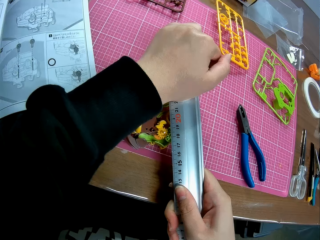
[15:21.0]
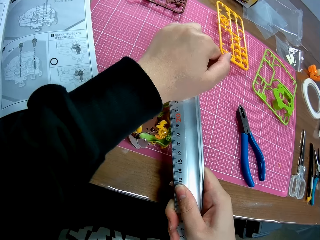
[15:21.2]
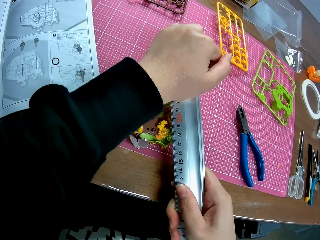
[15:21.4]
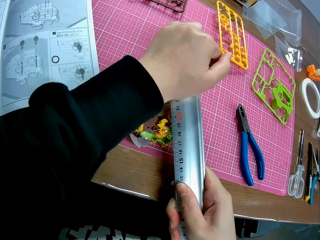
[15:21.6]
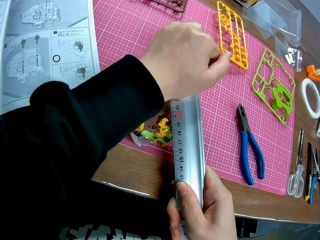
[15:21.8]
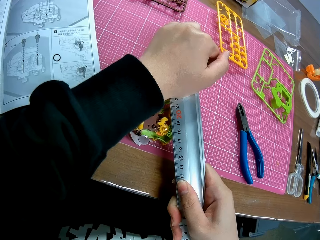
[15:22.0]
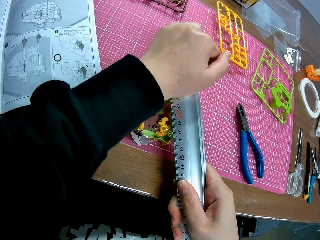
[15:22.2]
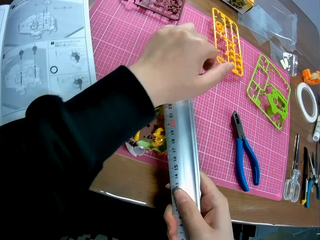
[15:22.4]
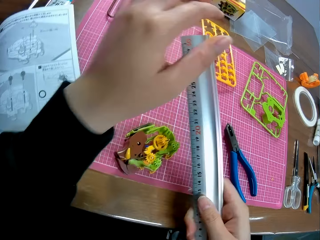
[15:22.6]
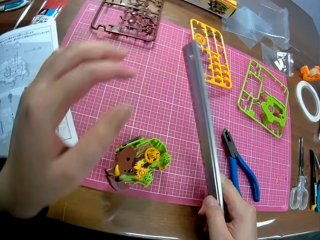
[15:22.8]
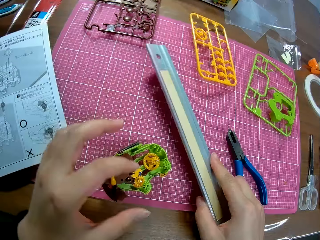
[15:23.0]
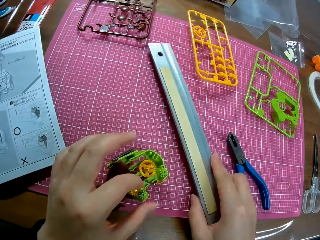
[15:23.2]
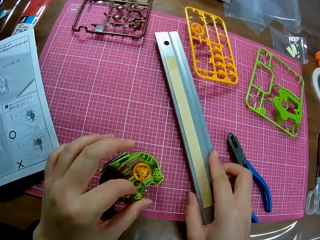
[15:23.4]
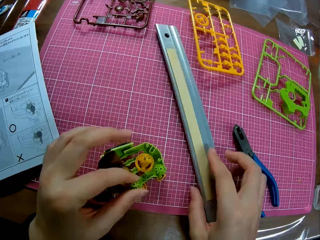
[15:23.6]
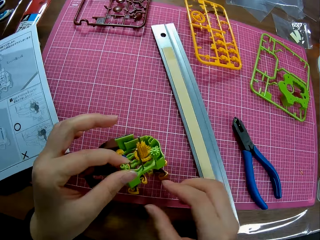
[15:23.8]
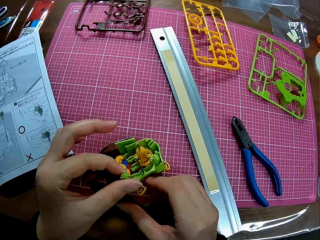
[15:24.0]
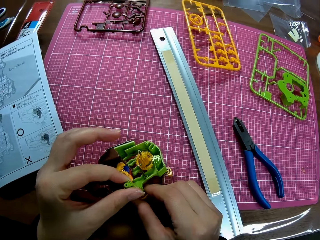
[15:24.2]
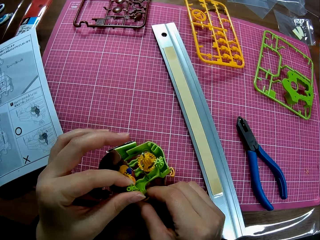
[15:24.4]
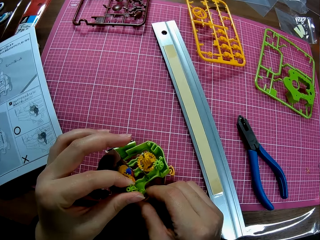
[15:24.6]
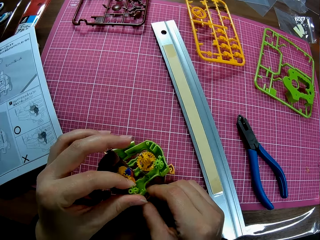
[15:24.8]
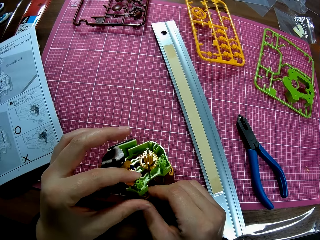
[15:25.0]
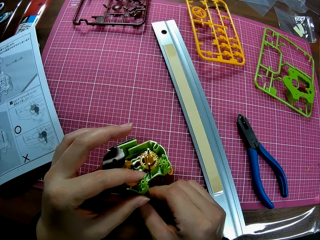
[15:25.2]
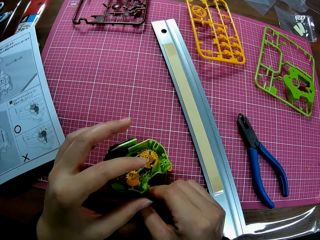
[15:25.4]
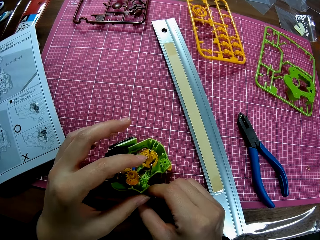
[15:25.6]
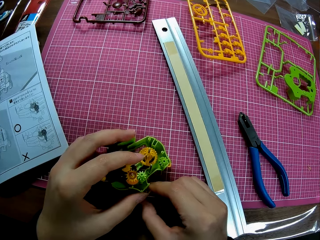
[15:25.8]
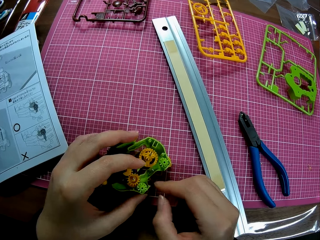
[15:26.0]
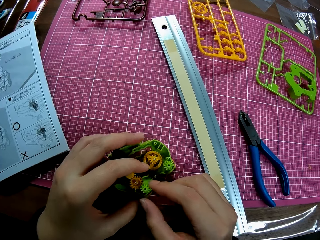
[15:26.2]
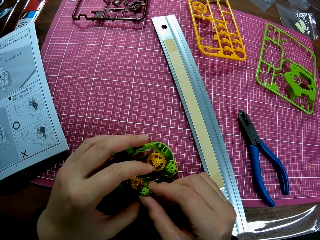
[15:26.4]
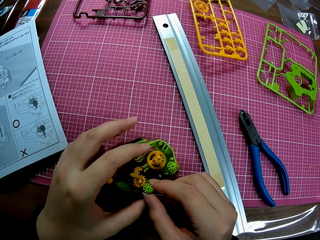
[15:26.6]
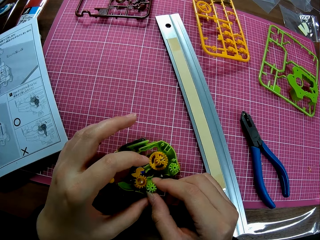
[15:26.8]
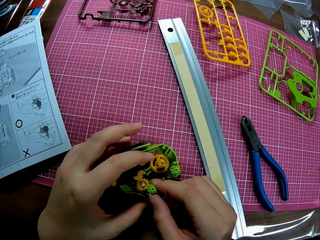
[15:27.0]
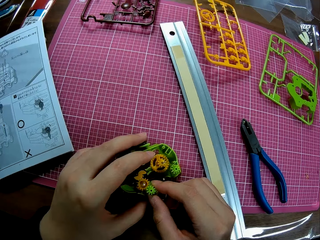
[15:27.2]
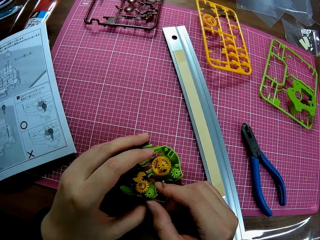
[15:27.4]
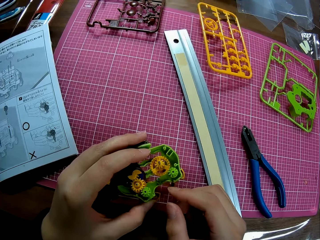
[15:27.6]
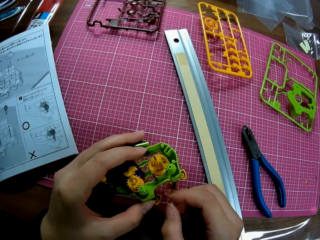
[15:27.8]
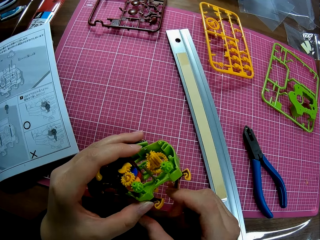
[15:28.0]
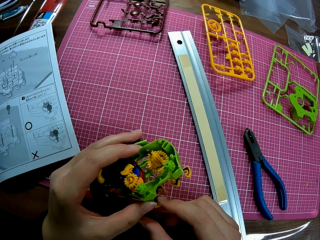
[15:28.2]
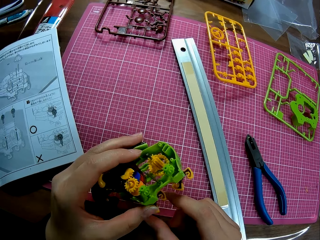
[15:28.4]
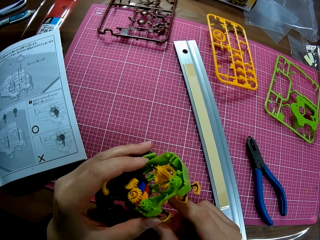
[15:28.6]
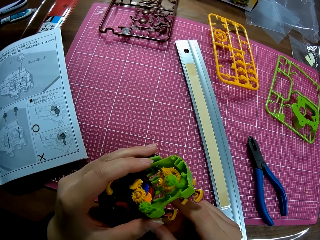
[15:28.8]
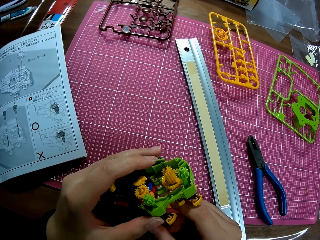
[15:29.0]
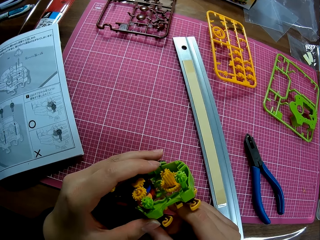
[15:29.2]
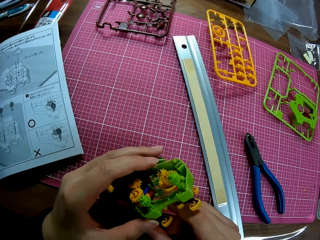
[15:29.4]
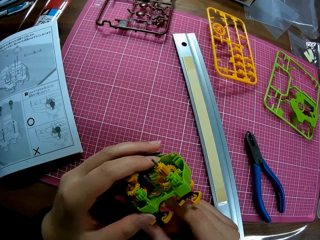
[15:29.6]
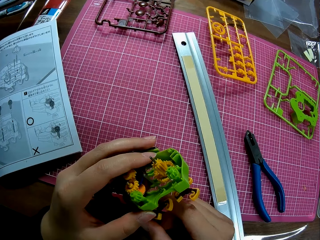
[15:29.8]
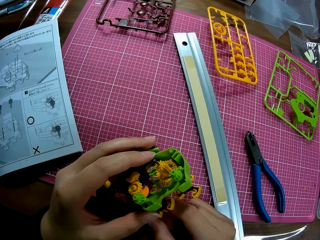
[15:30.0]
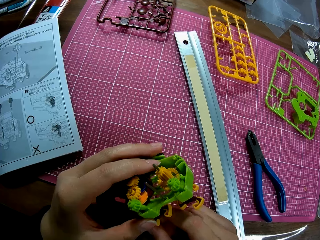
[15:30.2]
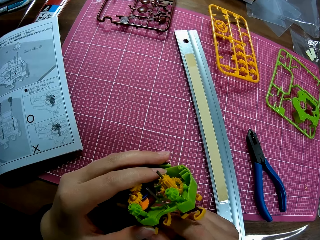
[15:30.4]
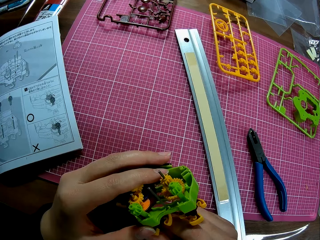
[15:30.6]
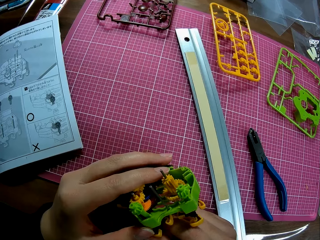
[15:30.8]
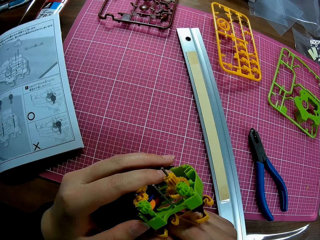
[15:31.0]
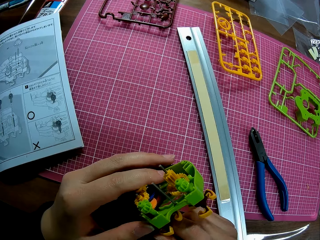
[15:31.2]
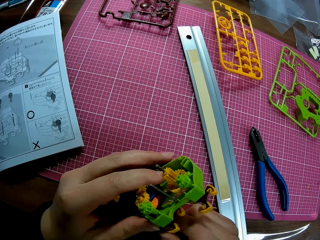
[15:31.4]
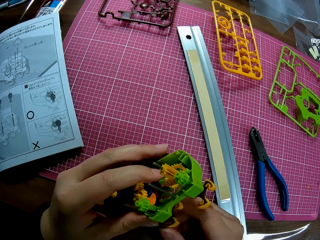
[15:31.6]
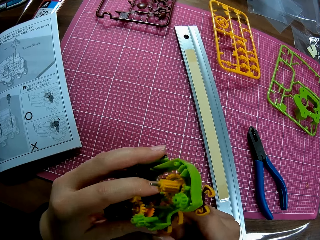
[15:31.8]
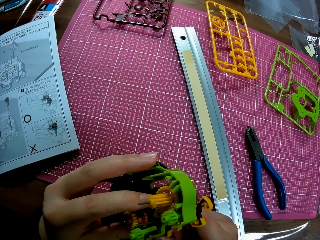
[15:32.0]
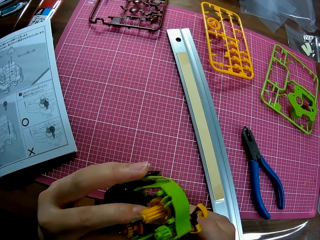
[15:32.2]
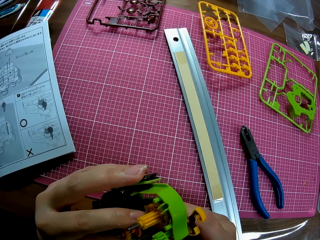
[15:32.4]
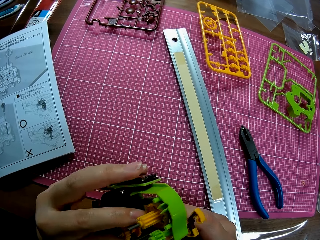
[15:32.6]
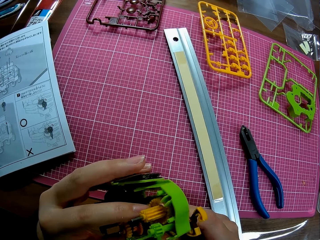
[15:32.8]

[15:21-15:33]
The camera wearer puts the ruler on the cutting mat. They rotate a modeling piece. They couple the toy engine.

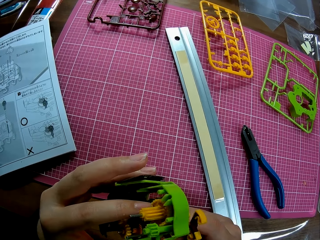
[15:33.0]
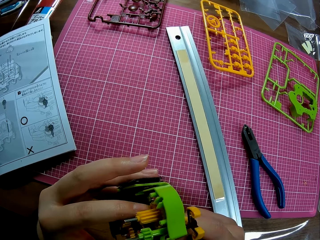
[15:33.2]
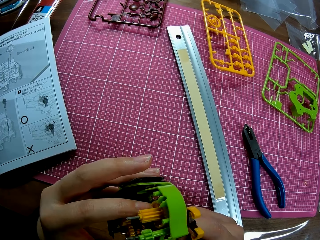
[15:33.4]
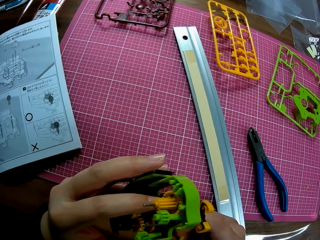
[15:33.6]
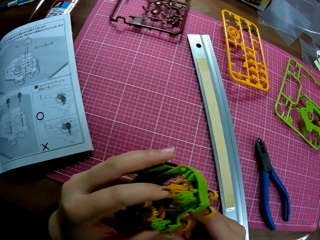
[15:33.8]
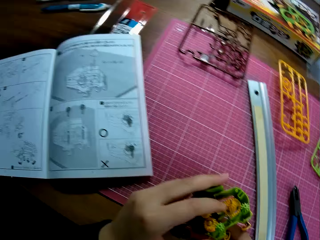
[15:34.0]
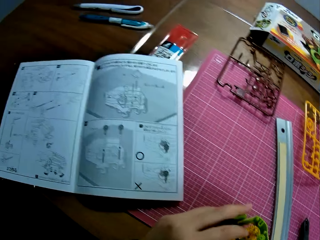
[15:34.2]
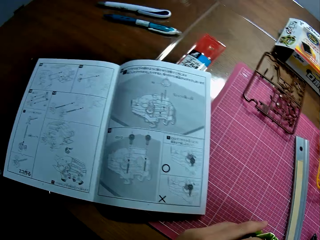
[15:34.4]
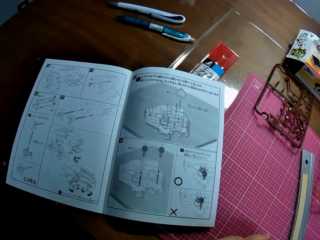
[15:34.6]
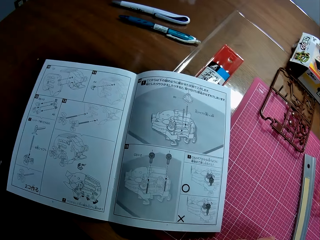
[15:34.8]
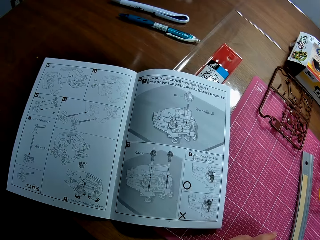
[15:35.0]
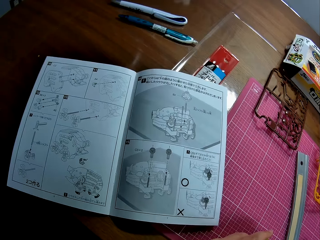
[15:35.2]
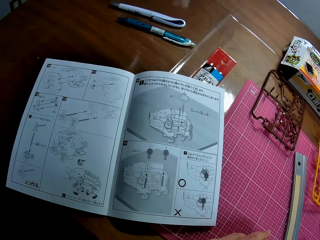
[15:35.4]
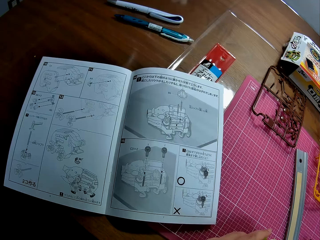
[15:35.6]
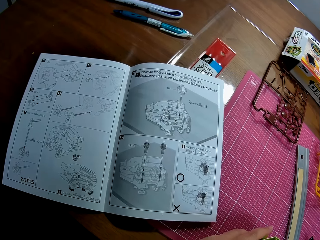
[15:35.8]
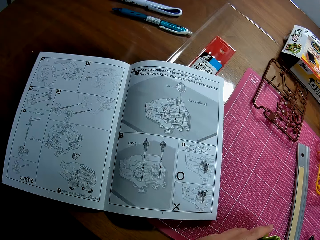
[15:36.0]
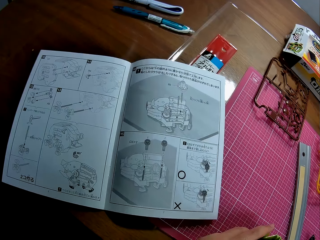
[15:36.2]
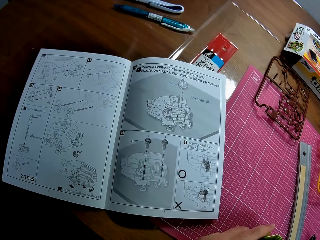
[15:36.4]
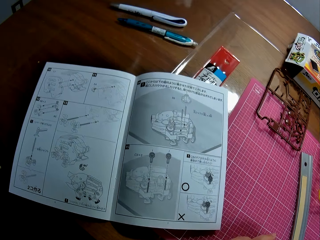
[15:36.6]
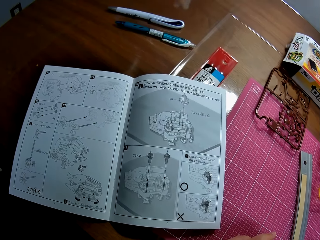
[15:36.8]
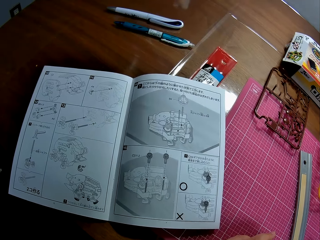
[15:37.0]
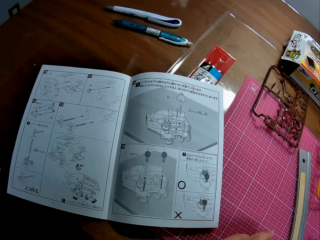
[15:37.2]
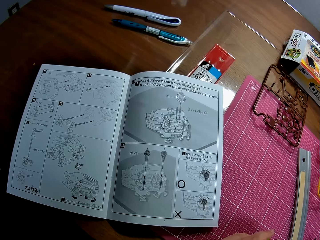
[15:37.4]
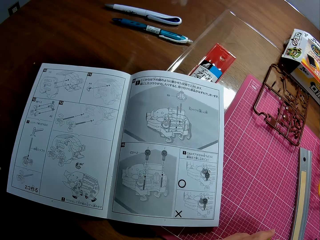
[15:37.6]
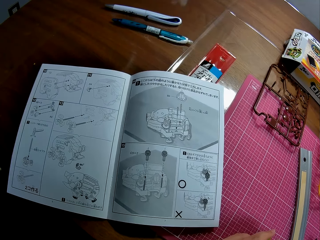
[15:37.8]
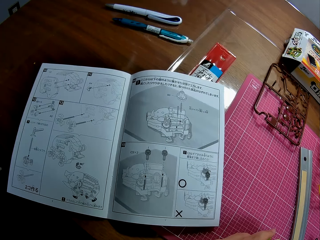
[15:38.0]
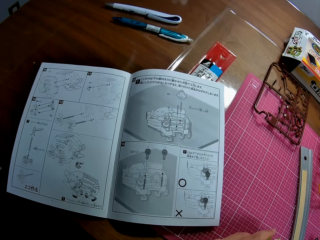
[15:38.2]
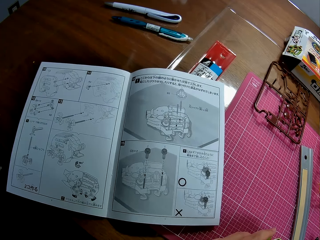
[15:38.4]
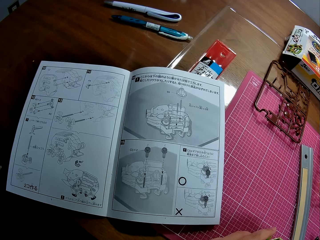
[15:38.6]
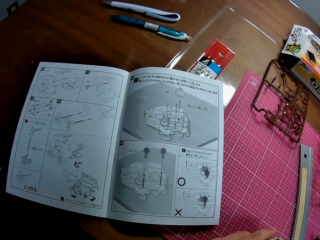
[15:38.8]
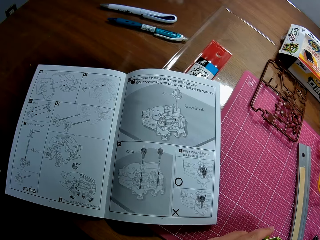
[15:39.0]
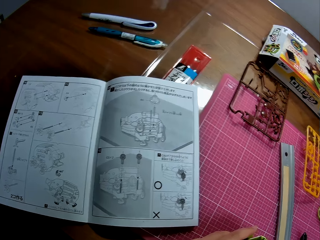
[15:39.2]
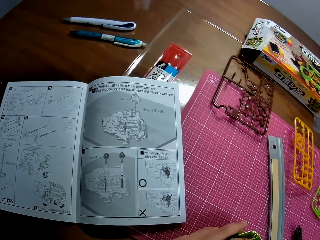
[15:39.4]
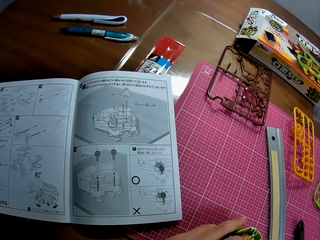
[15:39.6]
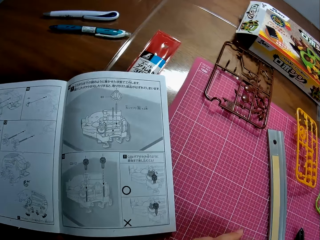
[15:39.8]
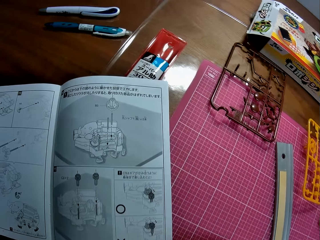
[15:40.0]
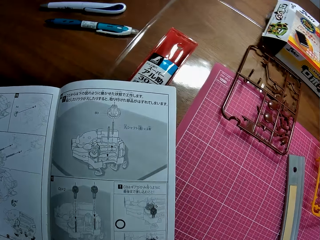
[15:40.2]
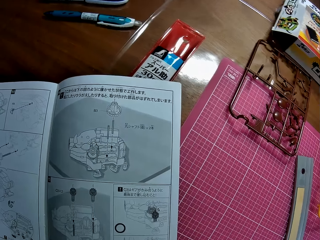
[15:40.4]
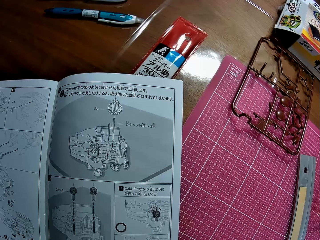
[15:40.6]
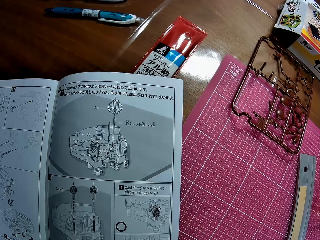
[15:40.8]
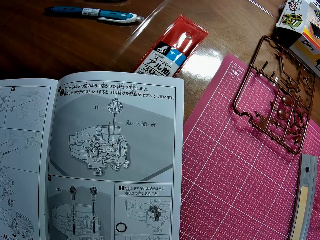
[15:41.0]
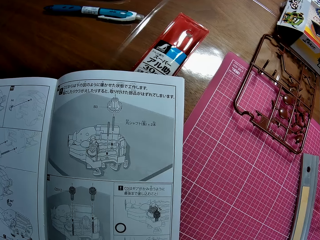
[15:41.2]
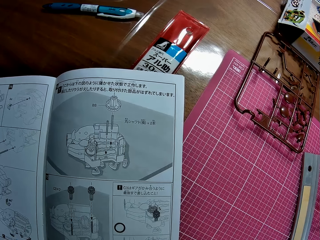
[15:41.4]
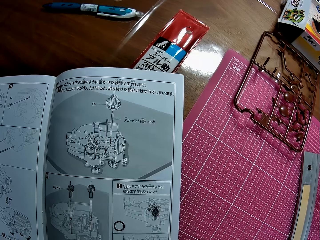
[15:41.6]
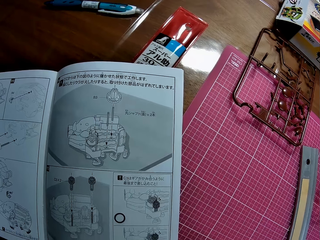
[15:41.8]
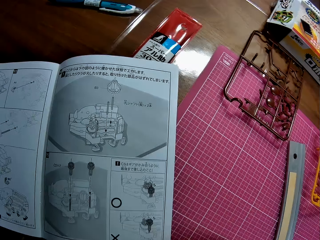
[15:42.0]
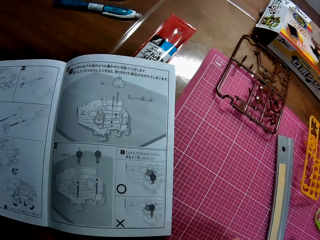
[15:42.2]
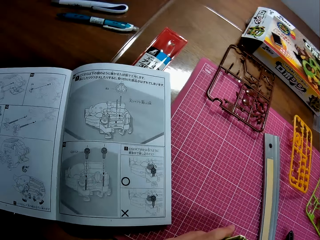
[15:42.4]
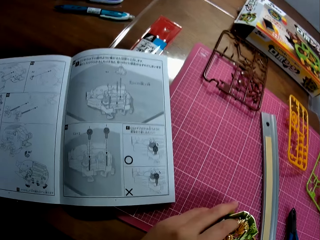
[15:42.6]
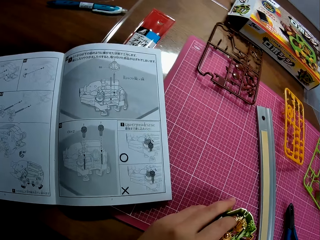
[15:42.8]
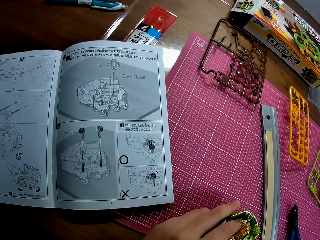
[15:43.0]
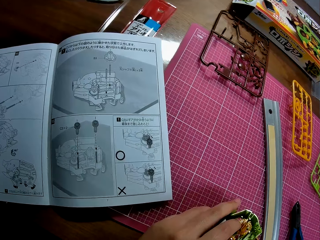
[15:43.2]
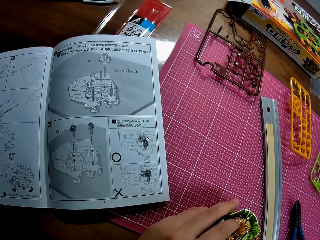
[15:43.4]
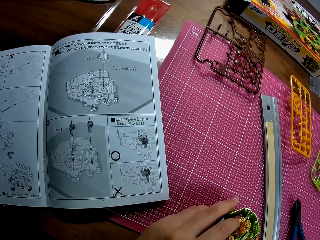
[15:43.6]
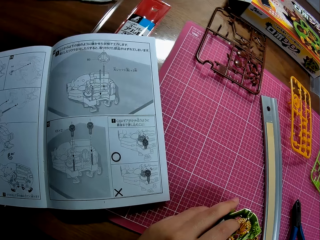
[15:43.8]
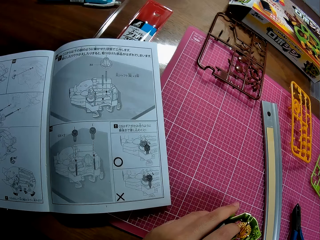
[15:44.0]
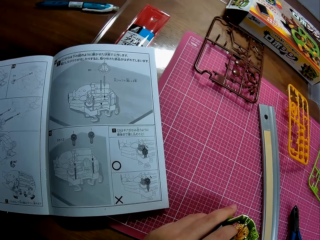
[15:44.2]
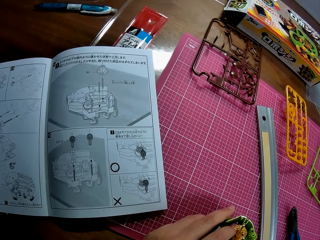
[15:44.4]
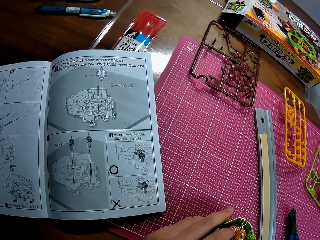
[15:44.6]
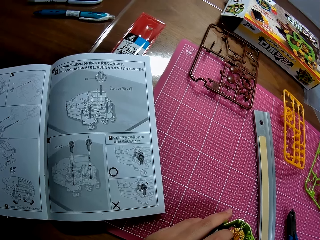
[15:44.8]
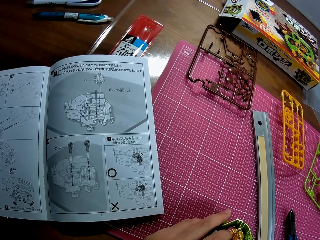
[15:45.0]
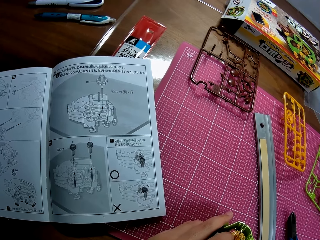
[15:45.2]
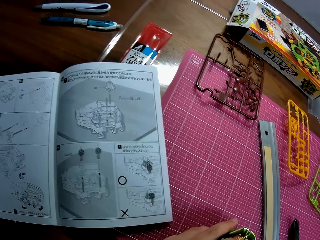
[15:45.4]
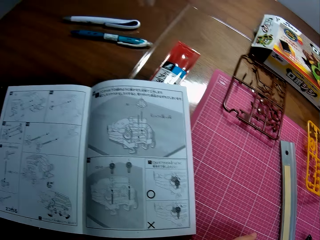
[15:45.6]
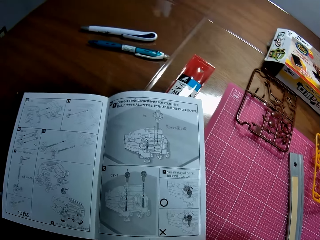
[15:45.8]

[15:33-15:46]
The camera wearer reads through the modeling manual on the table.
